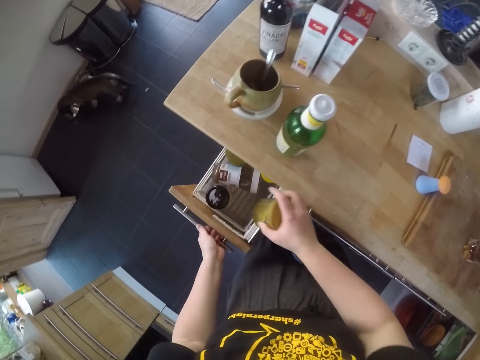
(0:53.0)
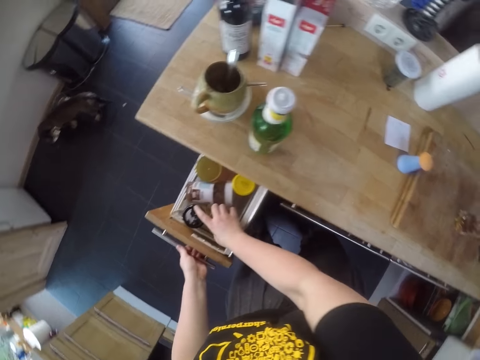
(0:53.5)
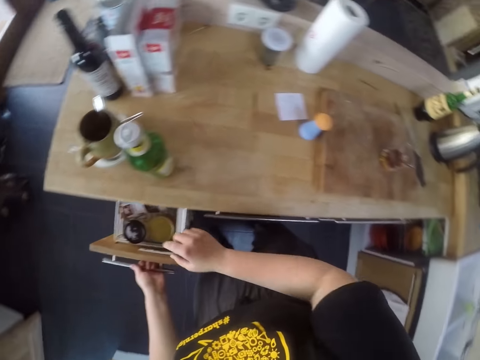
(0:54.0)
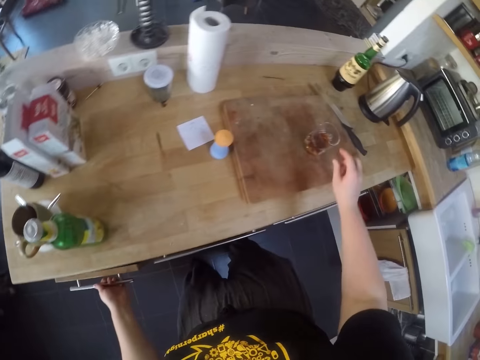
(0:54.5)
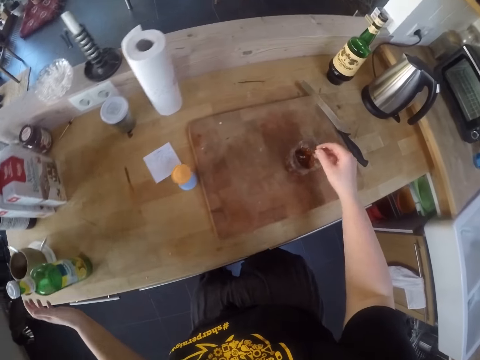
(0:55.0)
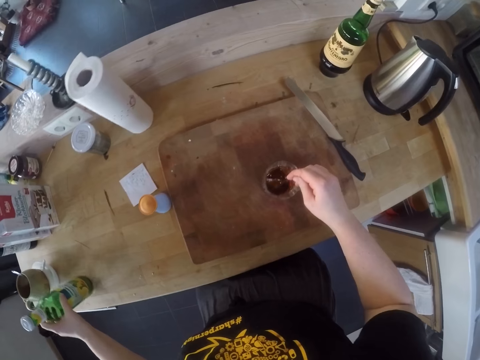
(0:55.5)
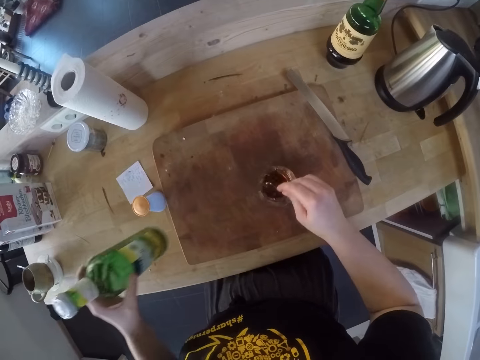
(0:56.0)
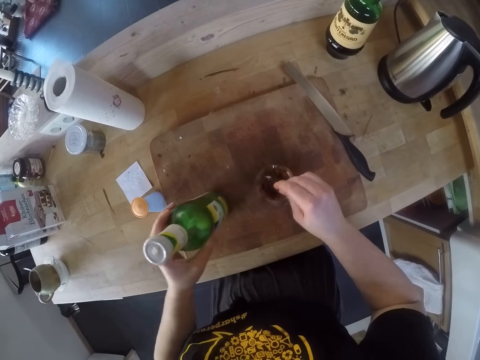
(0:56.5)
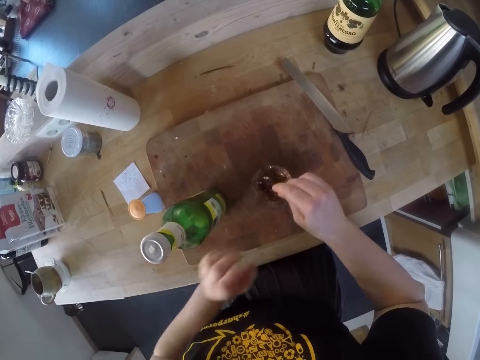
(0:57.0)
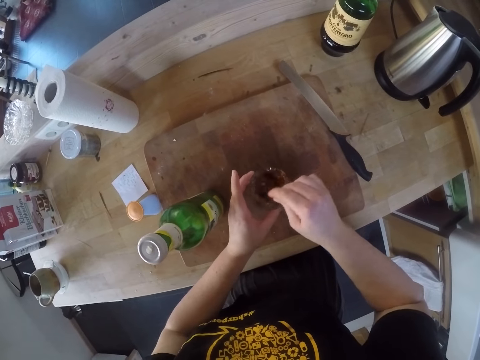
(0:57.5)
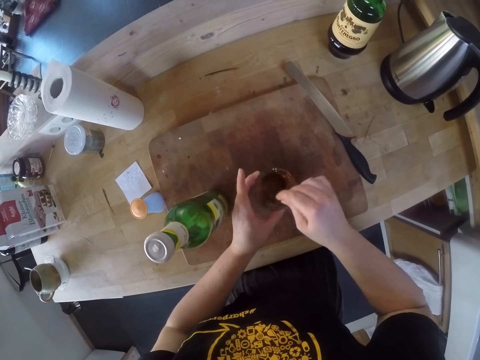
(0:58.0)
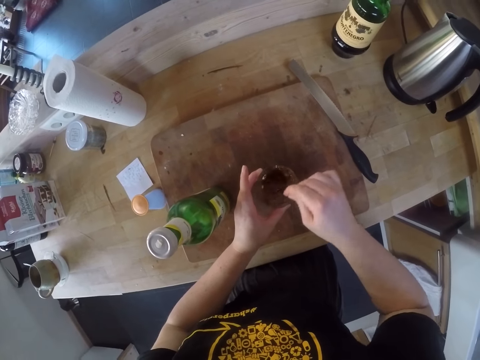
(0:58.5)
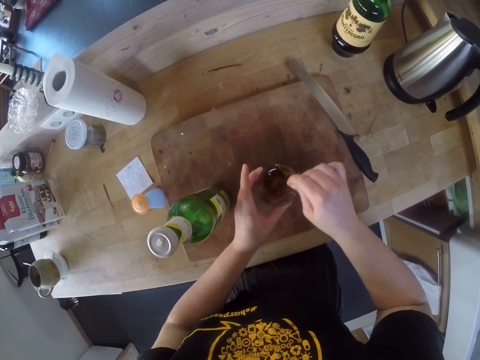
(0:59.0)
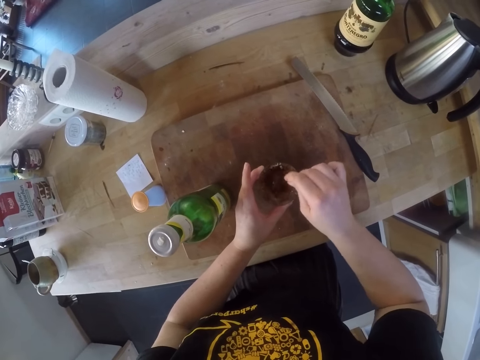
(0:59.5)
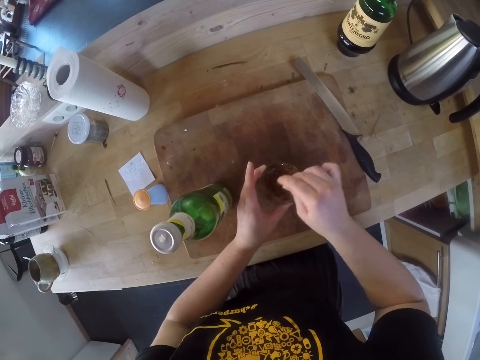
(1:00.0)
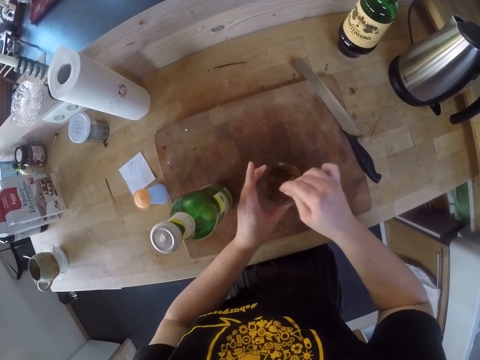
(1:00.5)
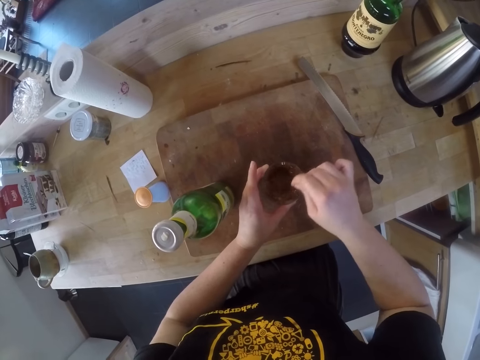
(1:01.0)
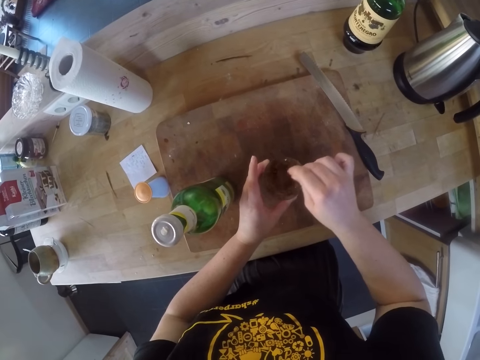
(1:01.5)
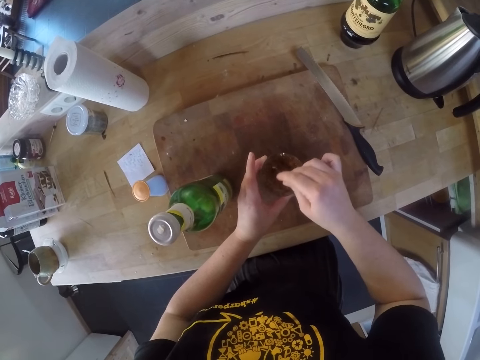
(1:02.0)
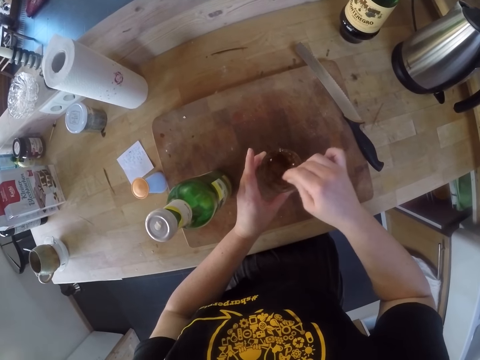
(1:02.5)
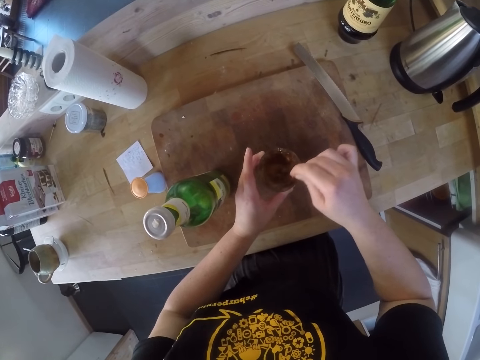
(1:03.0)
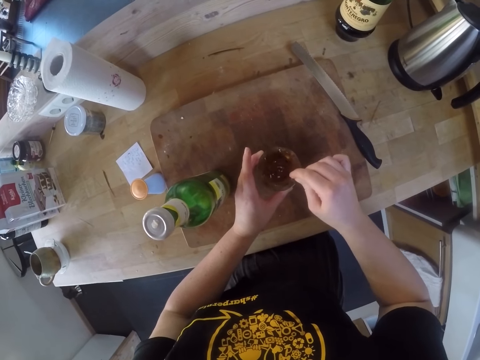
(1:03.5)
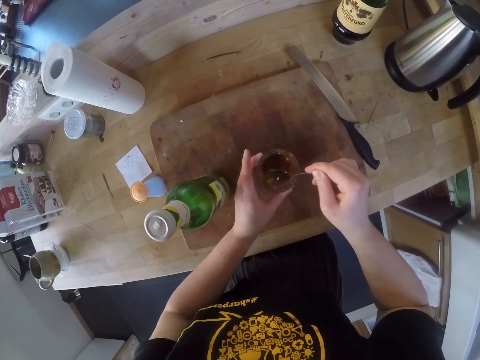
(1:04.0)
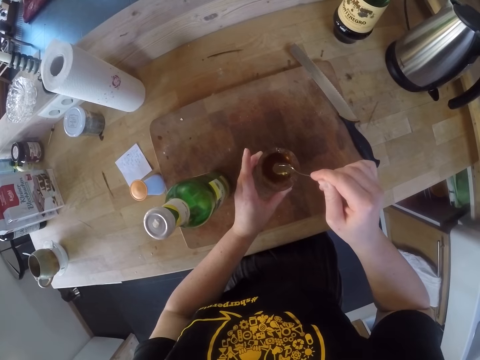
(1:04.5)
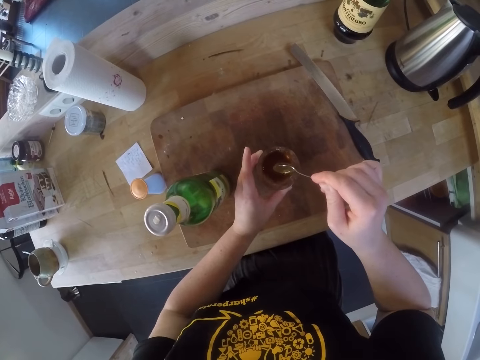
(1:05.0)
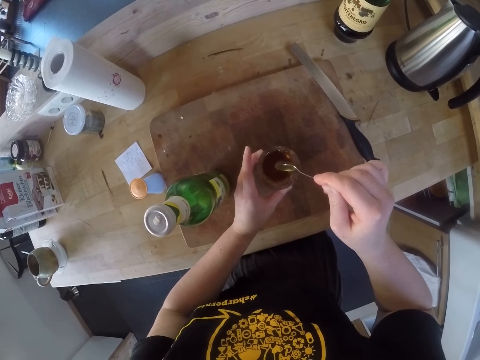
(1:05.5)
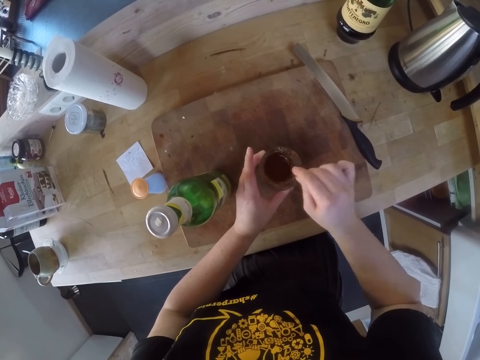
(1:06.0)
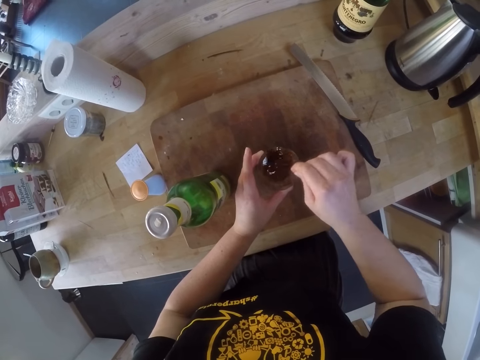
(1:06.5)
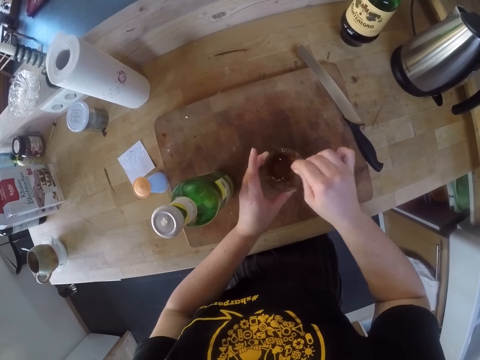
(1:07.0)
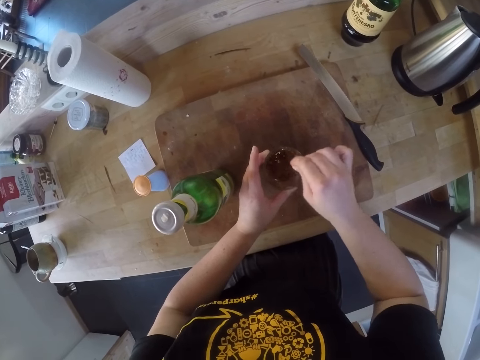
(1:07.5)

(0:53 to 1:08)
The camera wearer drops the honey jar in the drawer. They close the drawer. They pick up the spoon from the cup. They stir the drink with the spoon. They pick up the lemonade bottle from the kitchen cabinet. They drop the lemonade bottle on the chopping board. They hold the cup.

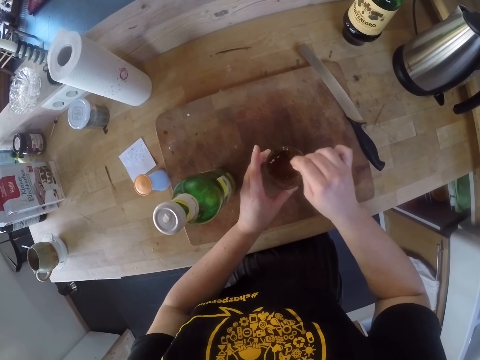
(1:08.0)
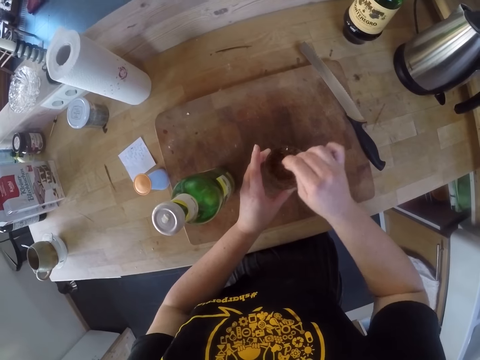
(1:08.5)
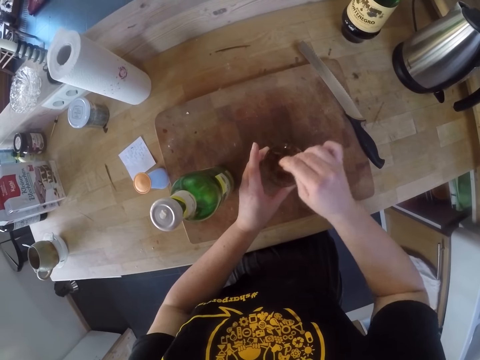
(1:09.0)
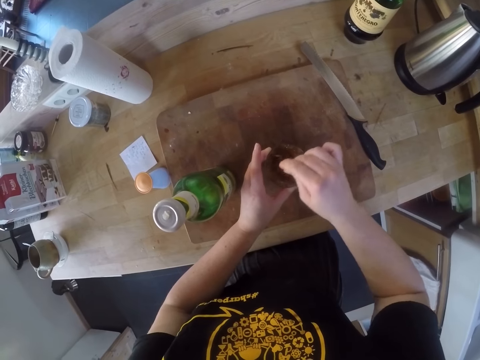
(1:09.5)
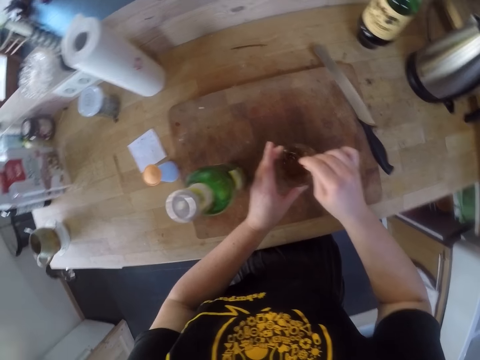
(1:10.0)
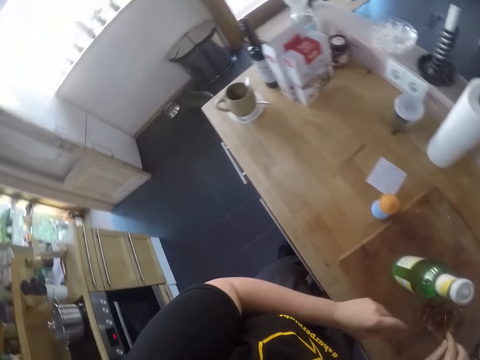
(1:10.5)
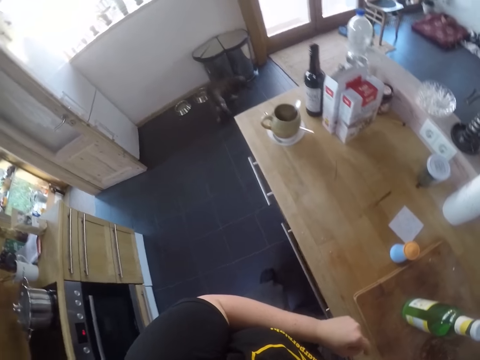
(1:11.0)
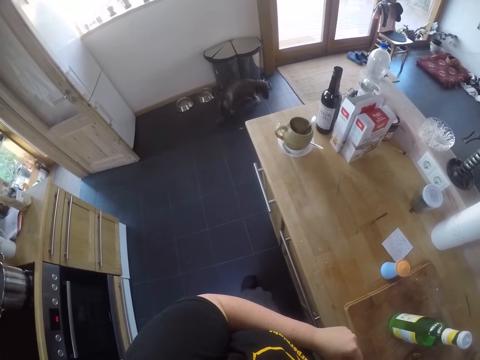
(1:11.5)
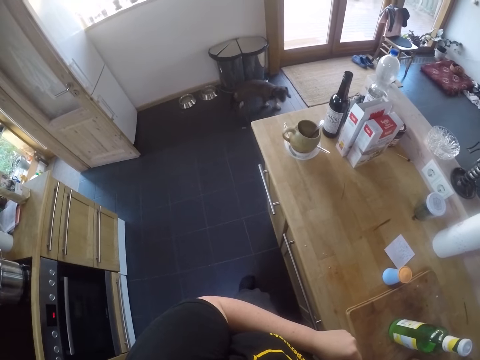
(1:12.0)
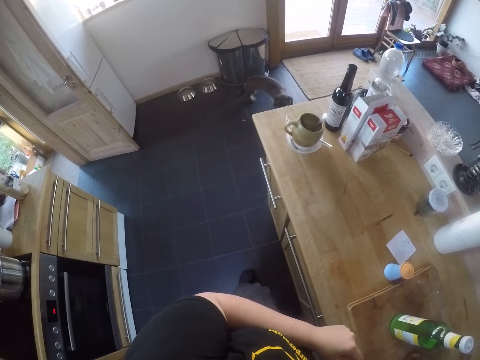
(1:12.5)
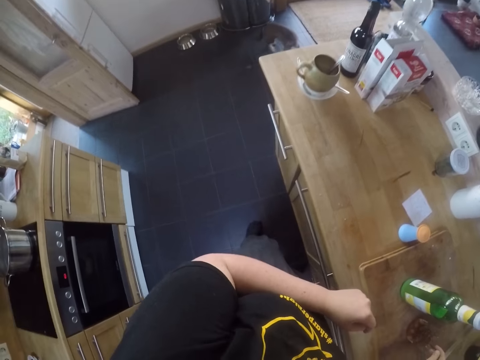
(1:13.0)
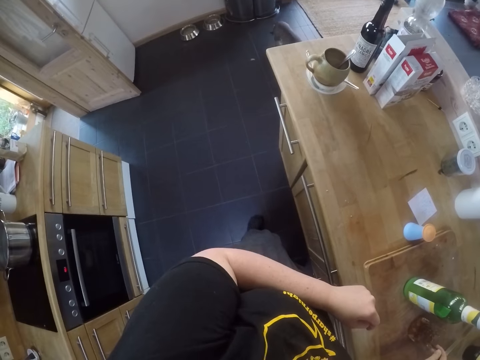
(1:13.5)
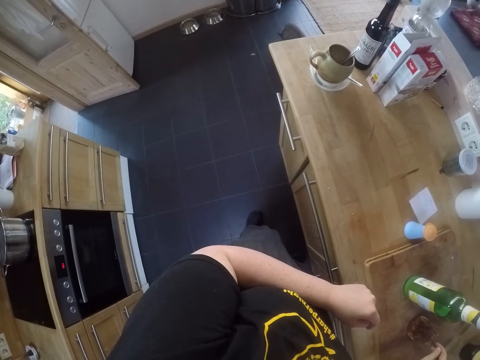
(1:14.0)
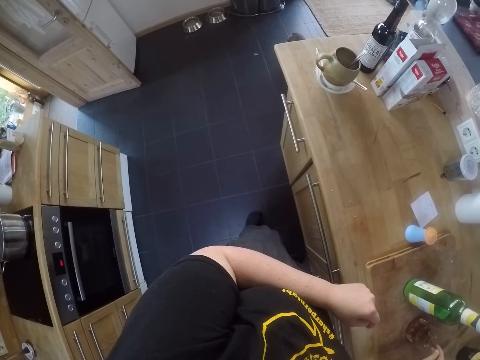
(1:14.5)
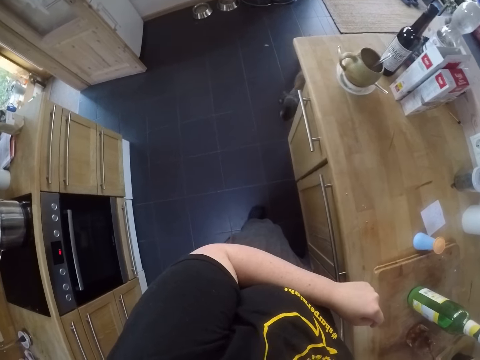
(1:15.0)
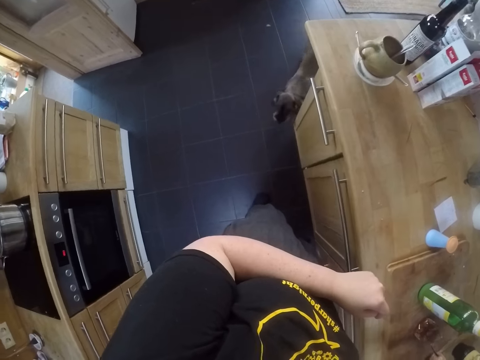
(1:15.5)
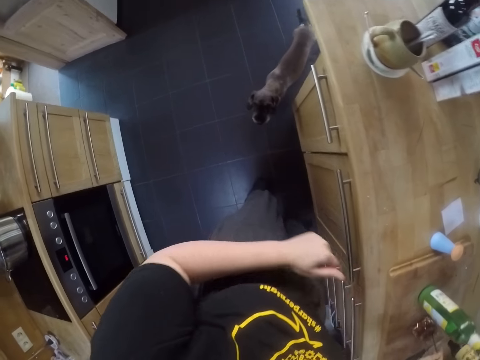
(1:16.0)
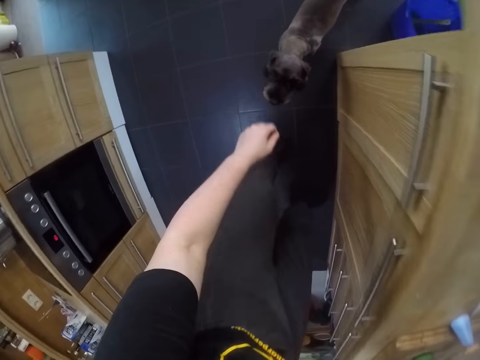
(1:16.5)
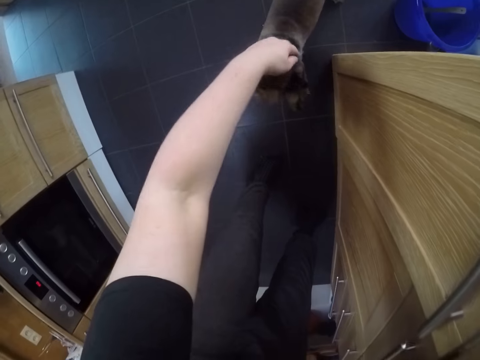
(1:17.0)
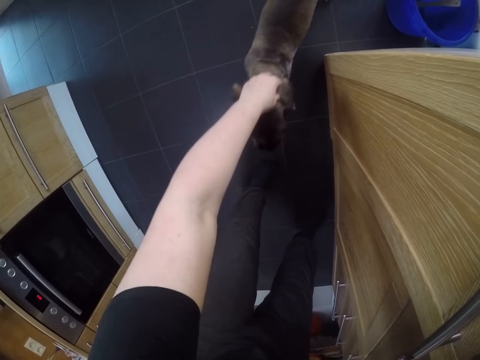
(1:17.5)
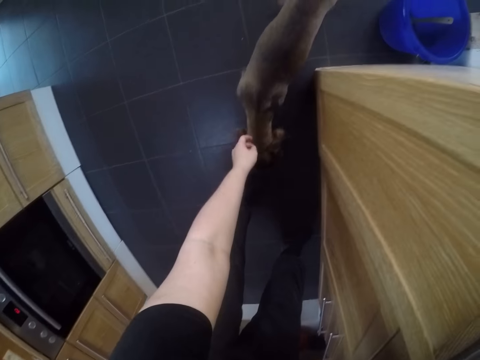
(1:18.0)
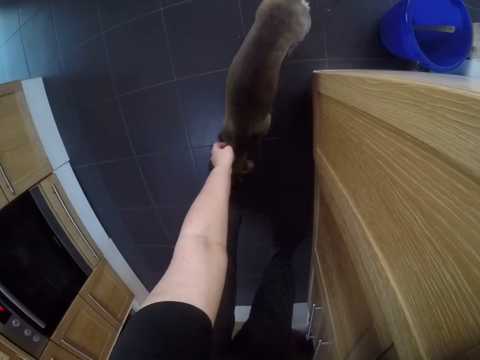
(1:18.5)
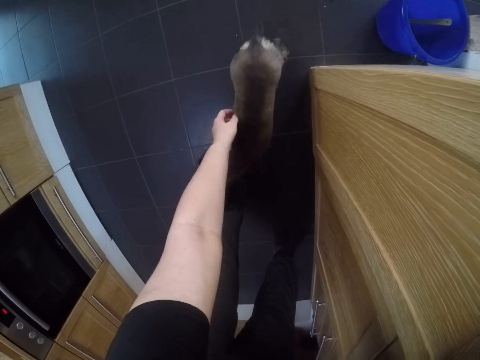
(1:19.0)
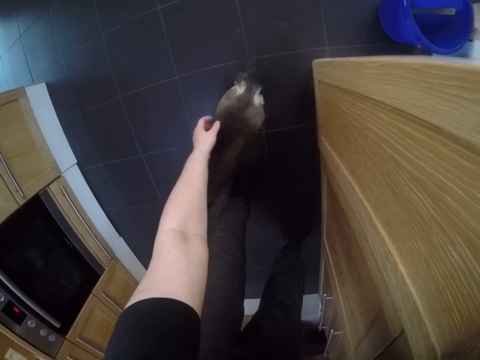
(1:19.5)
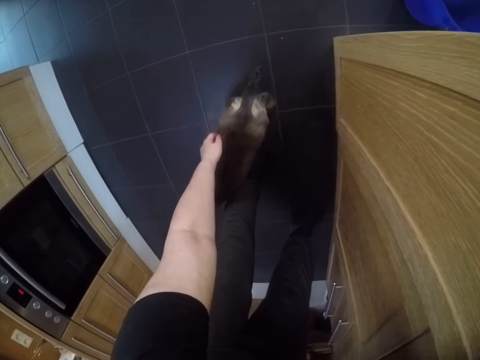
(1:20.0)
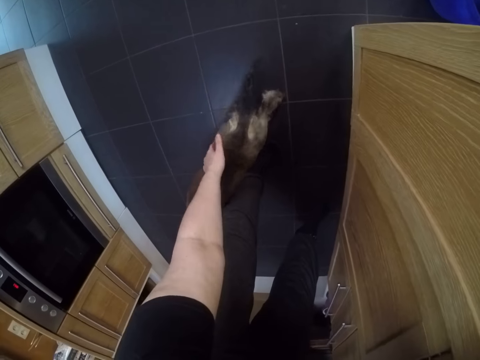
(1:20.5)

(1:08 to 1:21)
The camera wearer looks at his dog. They pet the dog.
